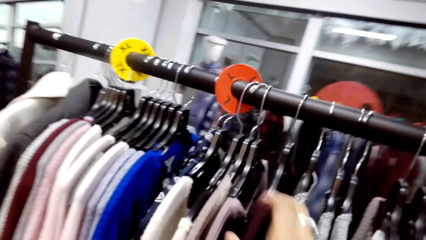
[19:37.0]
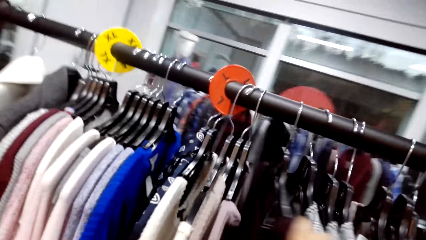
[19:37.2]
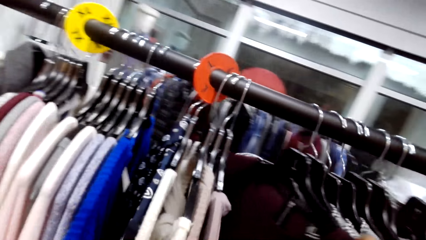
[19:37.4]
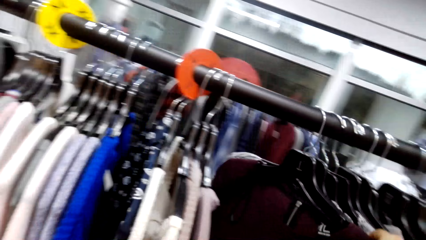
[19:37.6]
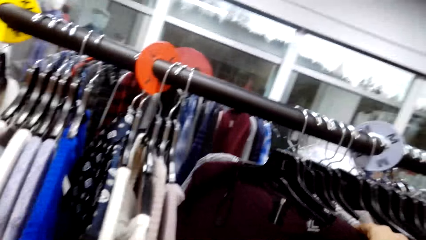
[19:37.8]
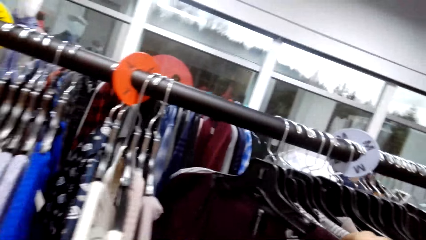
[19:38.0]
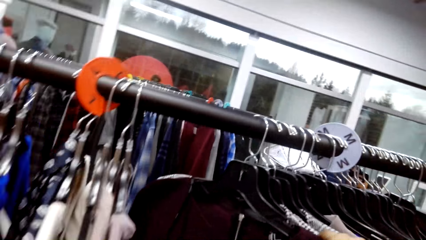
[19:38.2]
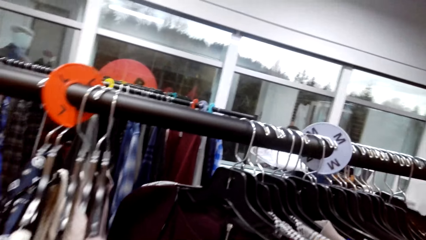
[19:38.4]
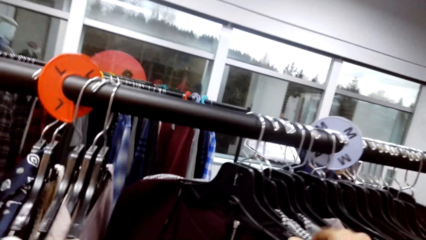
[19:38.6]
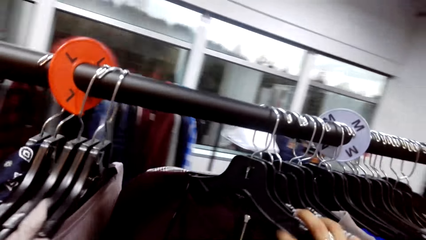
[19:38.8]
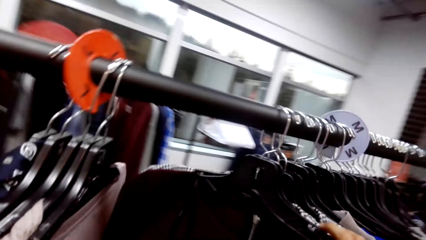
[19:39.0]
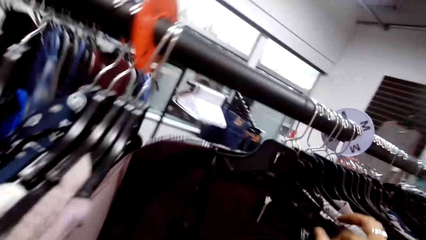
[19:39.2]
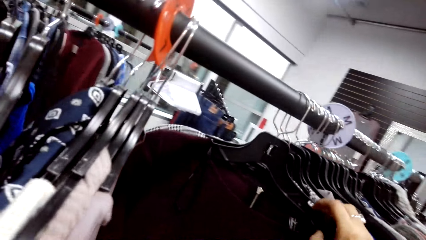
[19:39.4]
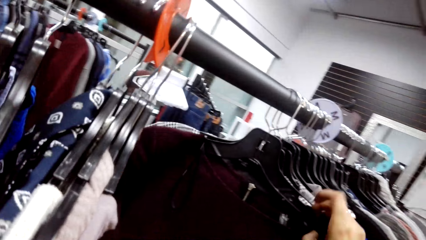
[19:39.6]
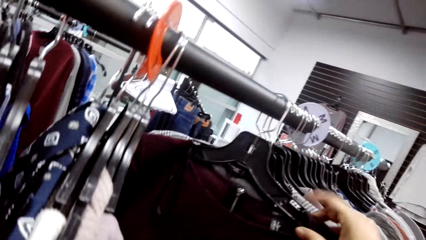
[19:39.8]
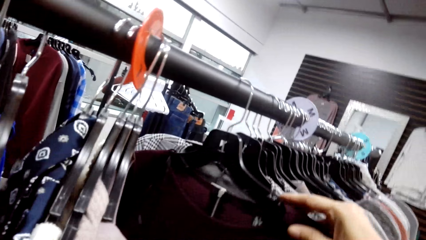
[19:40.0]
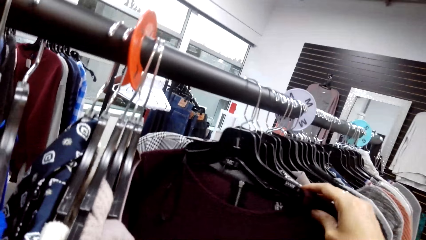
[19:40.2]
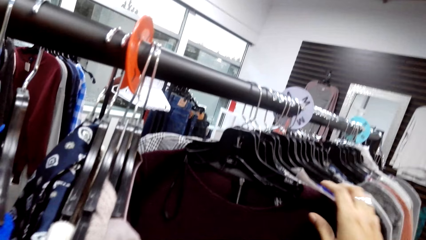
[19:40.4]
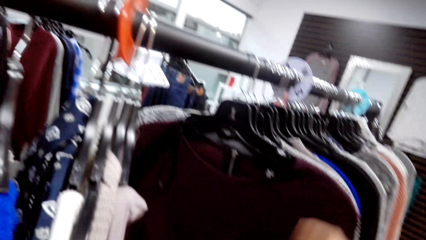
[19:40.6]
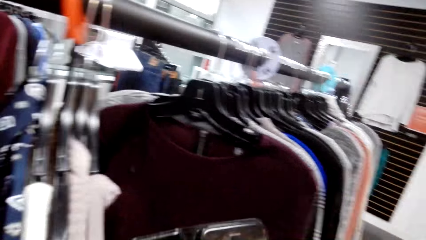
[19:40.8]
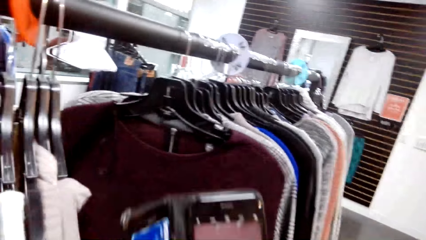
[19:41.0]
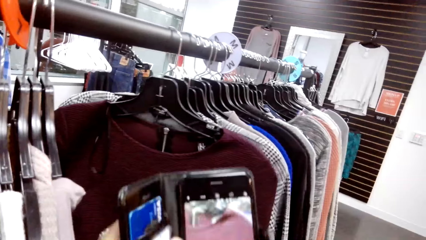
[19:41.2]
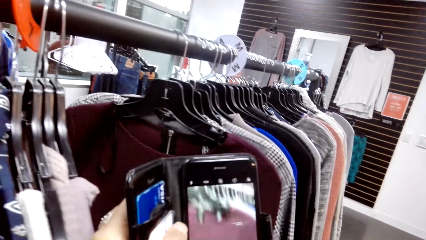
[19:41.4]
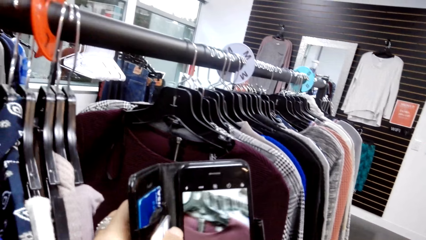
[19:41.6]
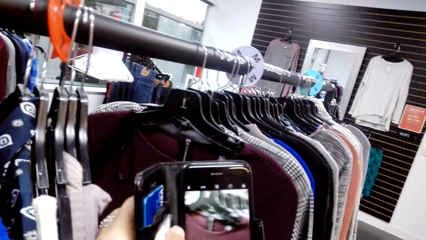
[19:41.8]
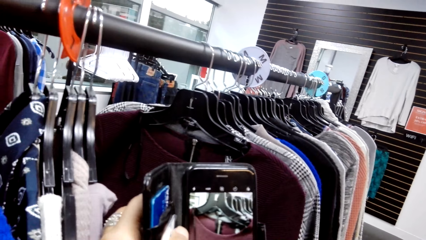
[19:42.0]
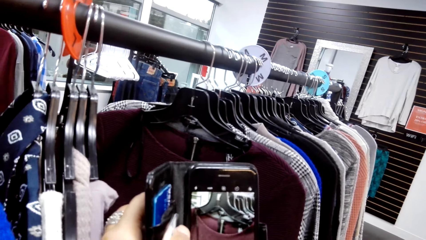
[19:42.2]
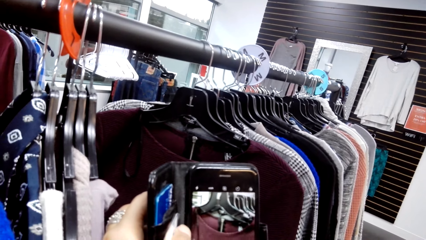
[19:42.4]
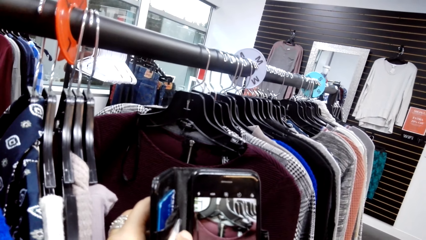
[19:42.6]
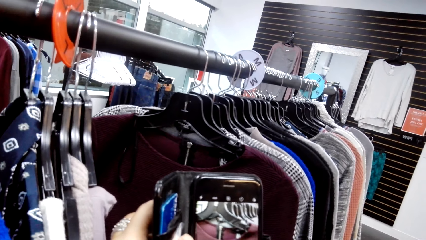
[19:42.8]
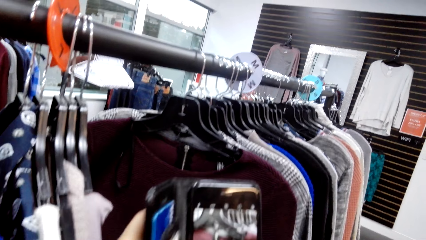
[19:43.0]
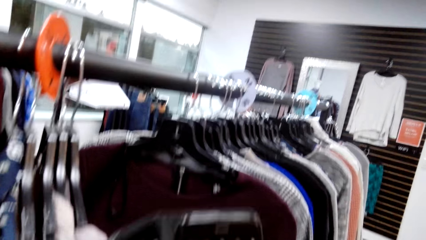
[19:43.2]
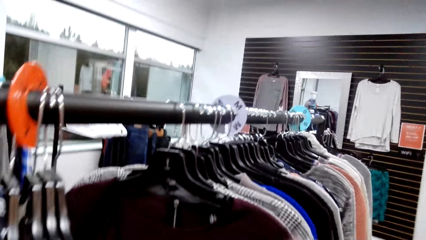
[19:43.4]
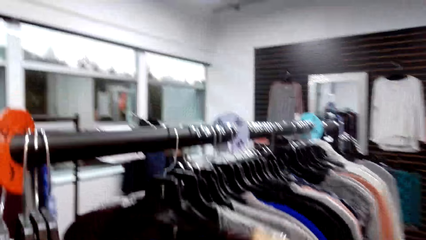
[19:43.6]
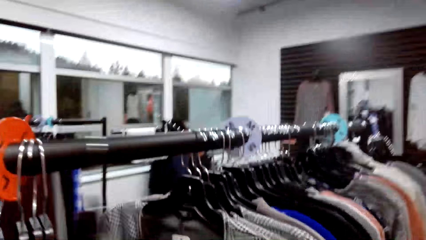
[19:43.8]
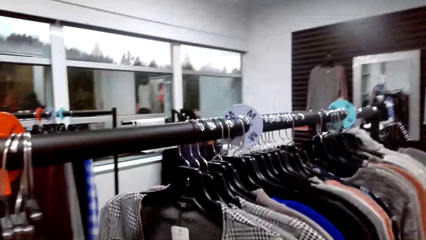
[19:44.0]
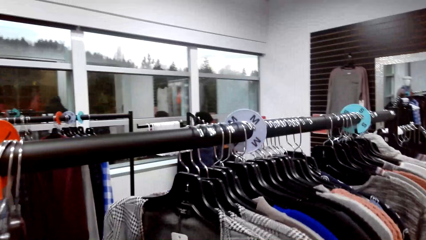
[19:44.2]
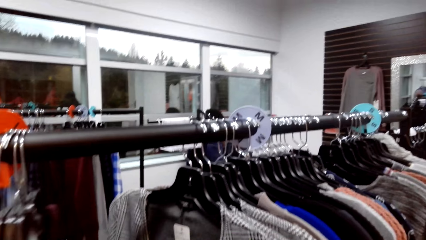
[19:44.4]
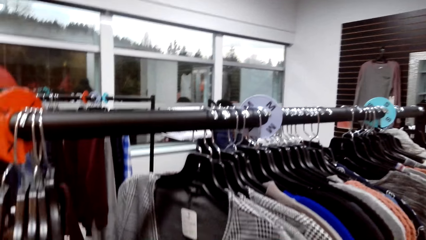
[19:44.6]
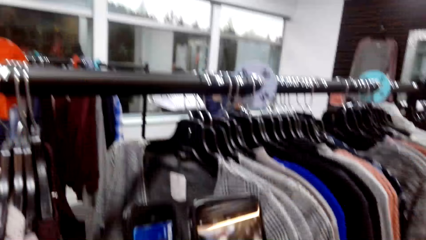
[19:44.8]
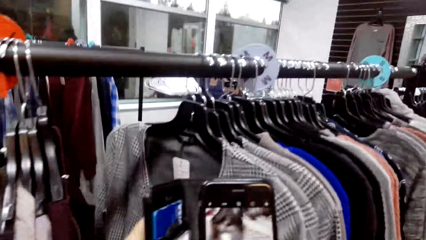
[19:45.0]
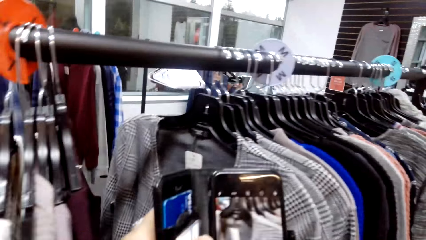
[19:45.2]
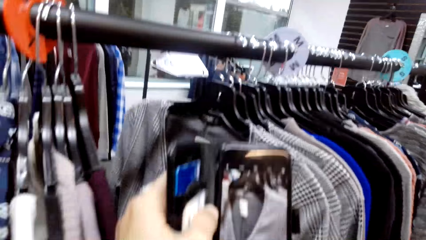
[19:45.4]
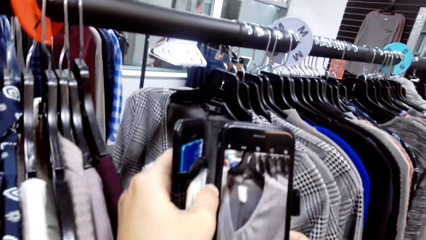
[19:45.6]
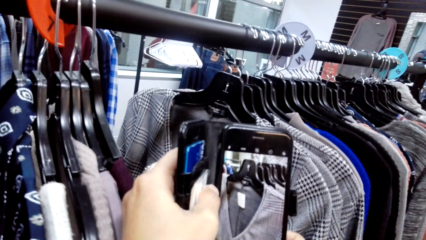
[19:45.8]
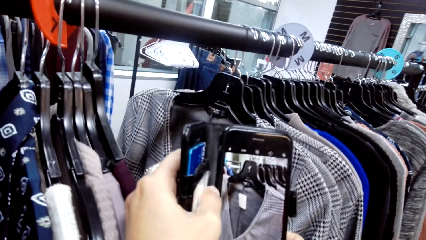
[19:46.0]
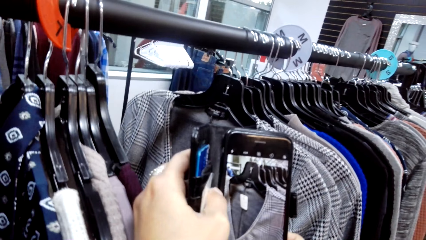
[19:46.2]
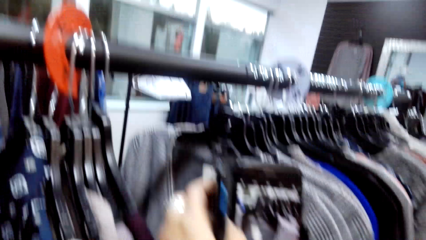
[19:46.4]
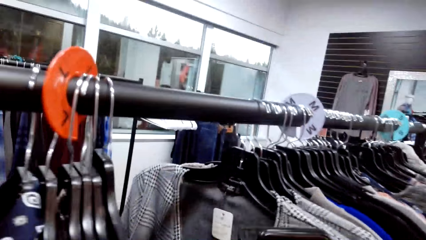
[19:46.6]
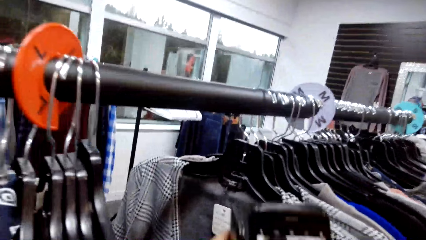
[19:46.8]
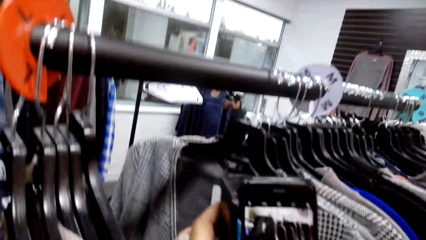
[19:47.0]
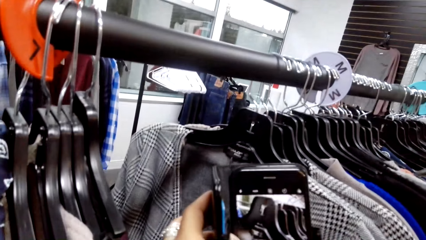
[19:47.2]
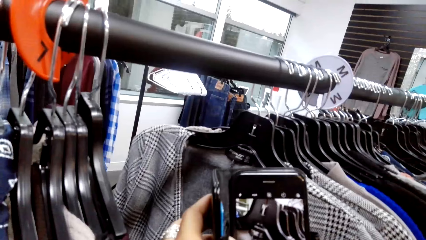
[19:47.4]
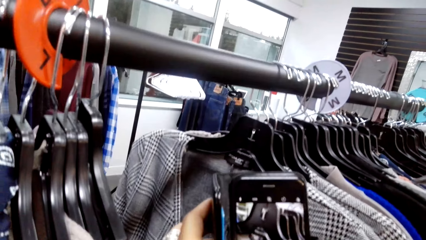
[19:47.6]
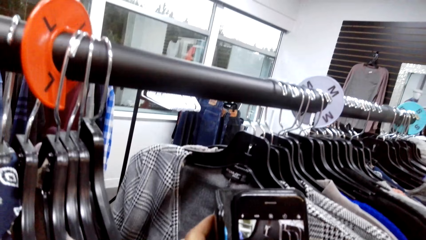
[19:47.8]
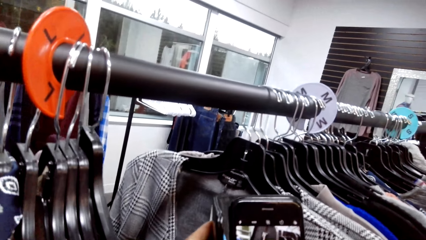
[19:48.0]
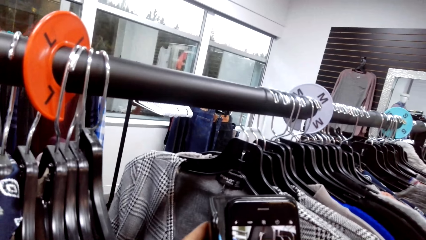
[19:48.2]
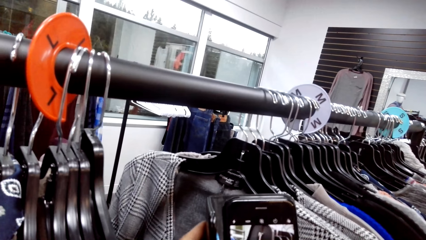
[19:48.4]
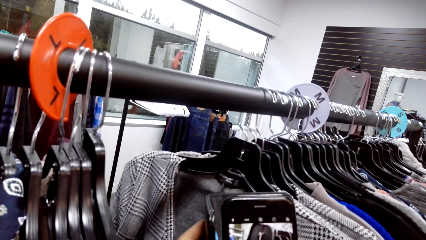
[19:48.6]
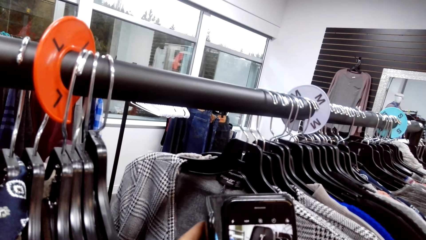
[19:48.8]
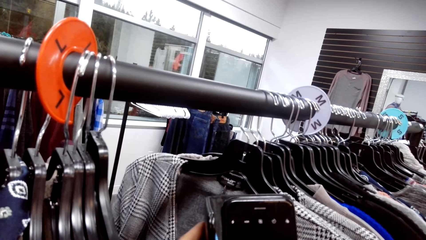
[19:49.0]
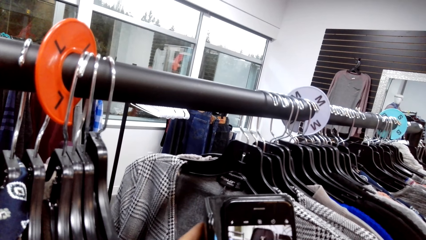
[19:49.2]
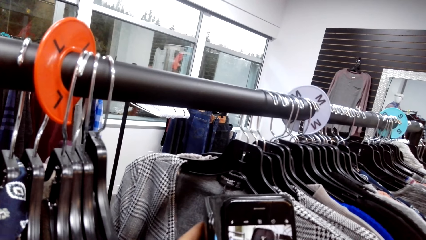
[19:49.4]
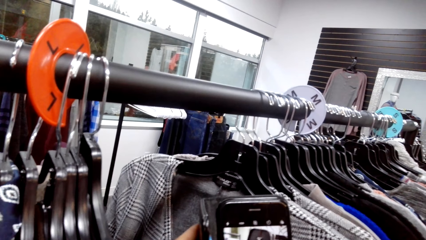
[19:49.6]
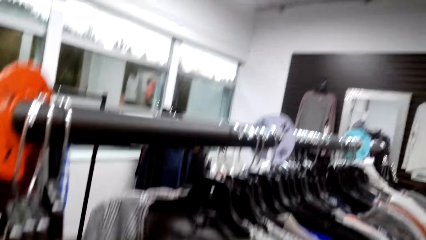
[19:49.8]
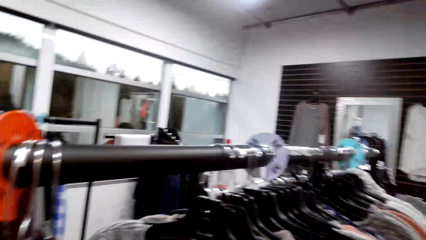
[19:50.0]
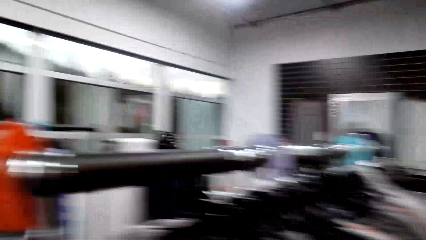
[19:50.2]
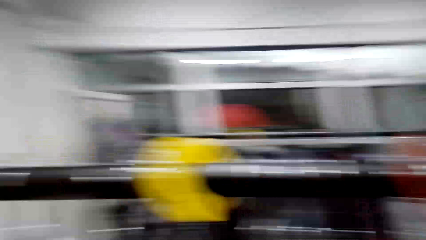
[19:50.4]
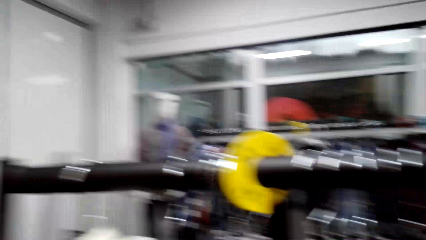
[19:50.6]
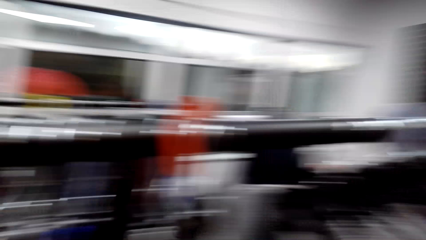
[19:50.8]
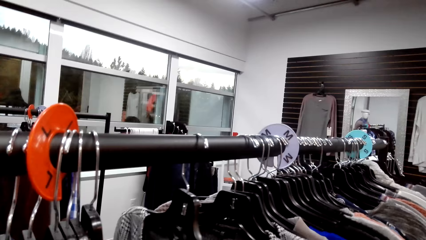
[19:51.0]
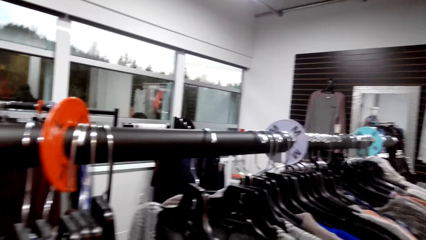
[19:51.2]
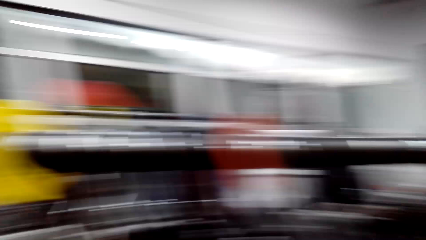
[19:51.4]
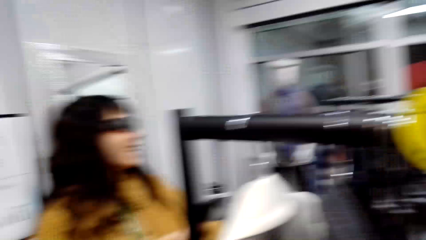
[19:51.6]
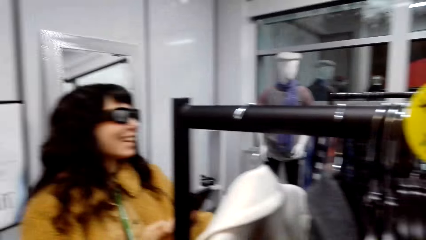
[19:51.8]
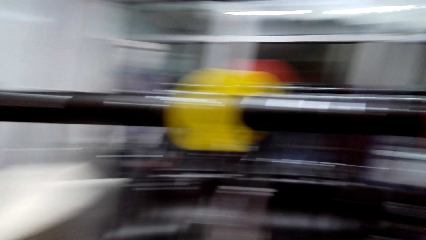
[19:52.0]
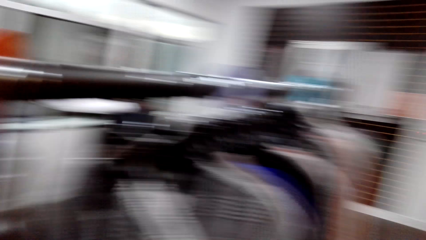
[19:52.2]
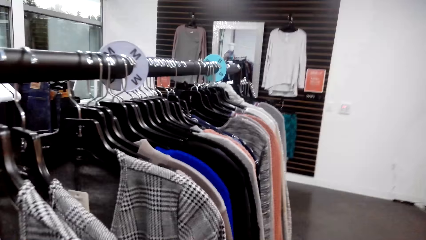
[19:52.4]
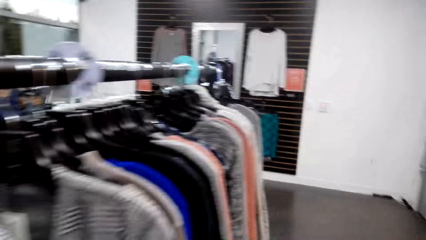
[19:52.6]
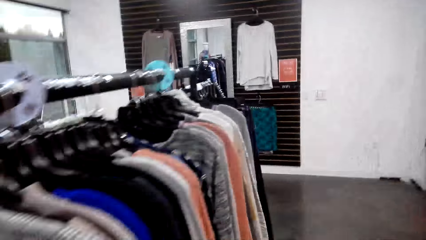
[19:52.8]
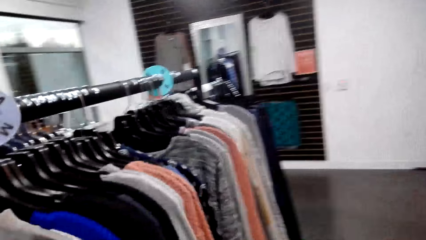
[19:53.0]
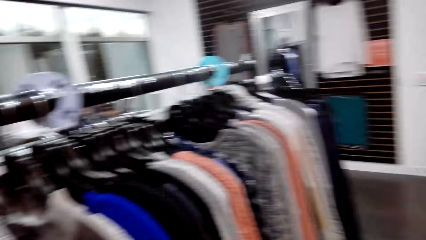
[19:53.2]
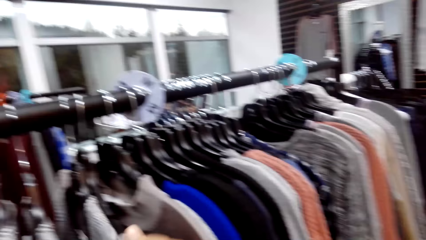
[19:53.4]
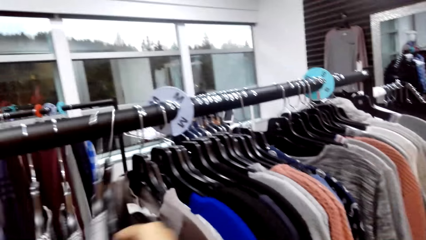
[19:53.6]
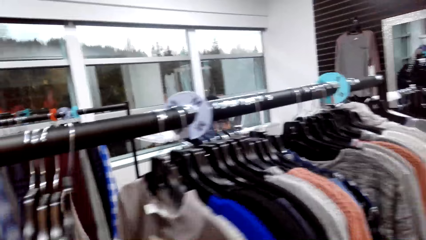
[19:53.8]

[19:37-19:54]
The camera wearer selects the clothes. They touch the sweater in the hanging line. They take a photo of a sweater. They select the clothes and pull the sweater with the right hand. They take a photo of the sweater. They look around.
